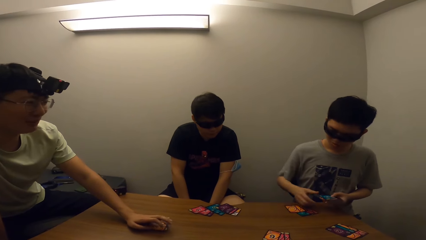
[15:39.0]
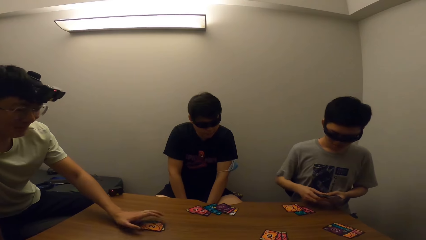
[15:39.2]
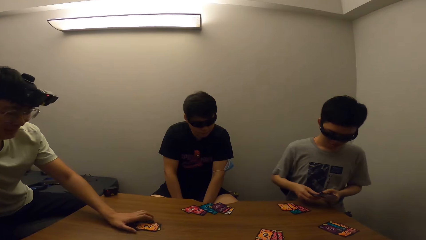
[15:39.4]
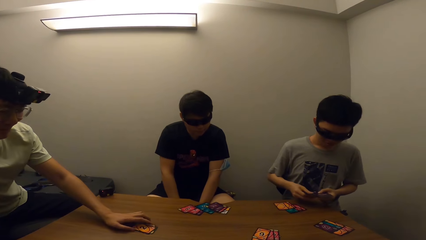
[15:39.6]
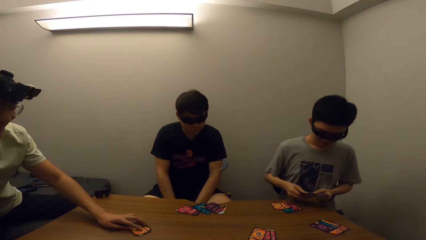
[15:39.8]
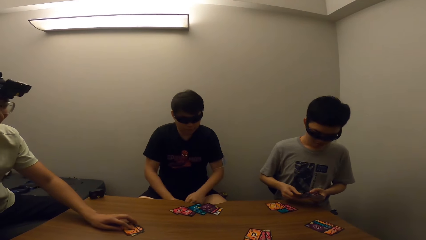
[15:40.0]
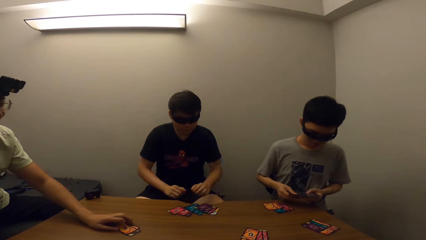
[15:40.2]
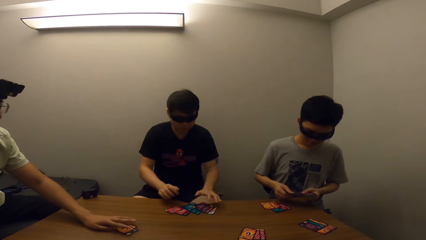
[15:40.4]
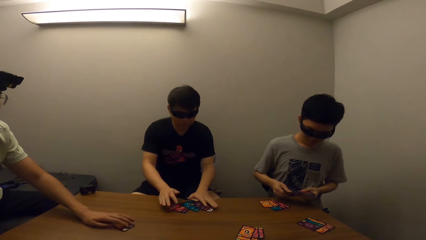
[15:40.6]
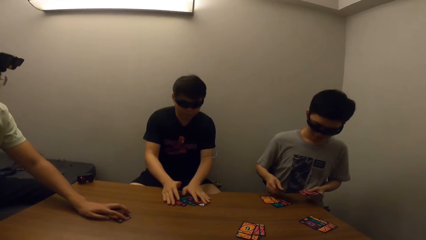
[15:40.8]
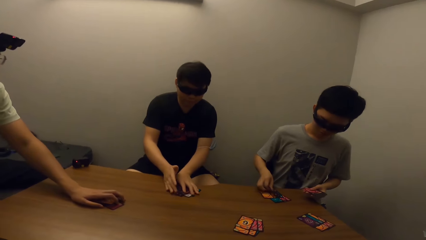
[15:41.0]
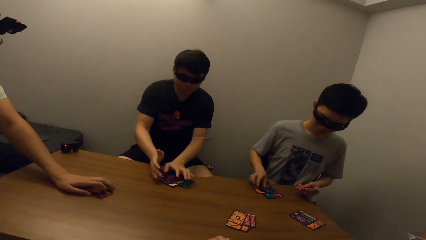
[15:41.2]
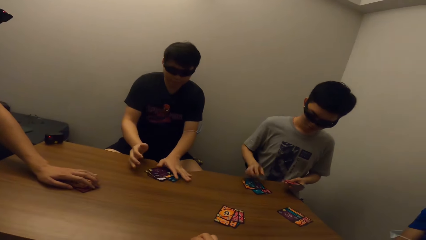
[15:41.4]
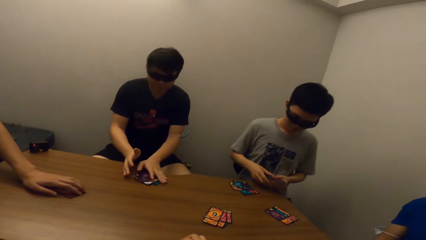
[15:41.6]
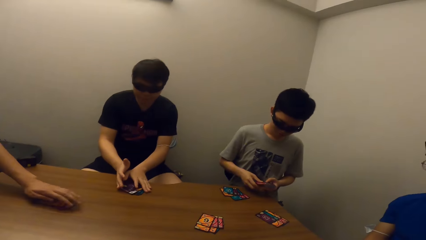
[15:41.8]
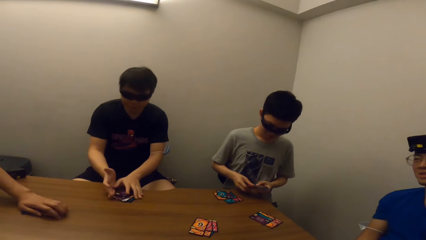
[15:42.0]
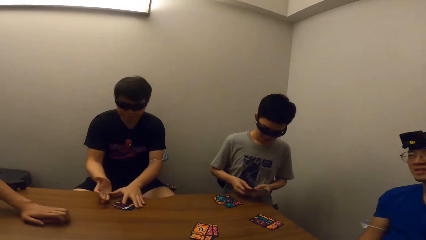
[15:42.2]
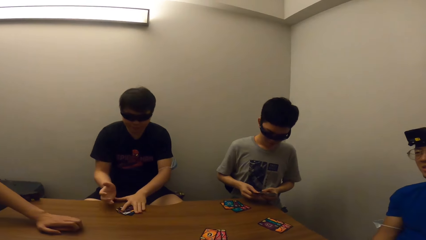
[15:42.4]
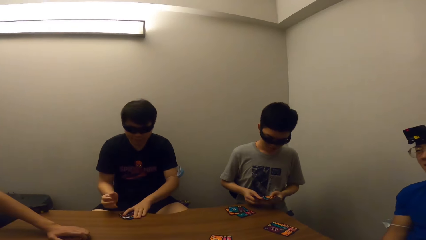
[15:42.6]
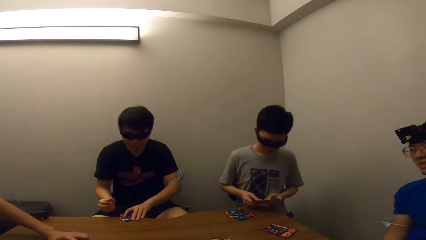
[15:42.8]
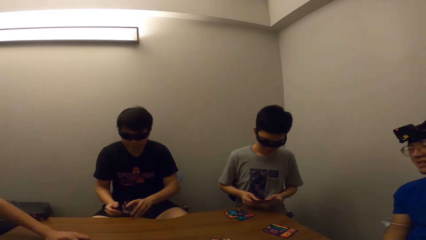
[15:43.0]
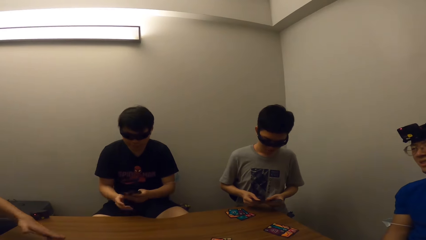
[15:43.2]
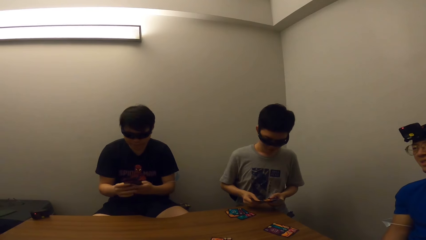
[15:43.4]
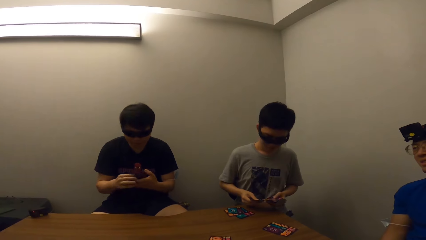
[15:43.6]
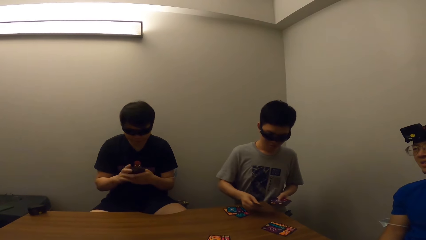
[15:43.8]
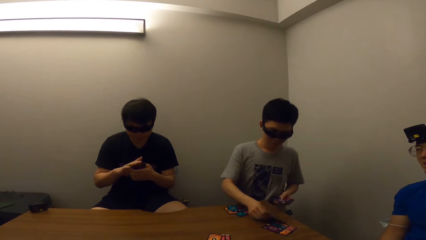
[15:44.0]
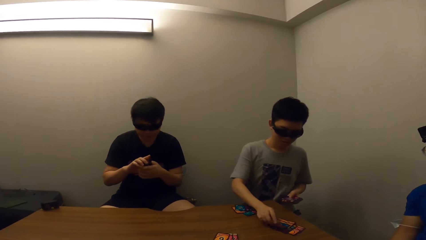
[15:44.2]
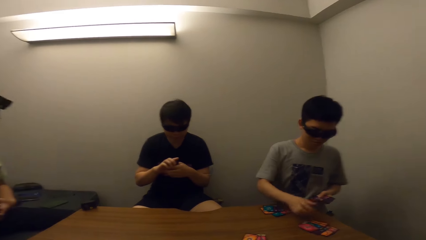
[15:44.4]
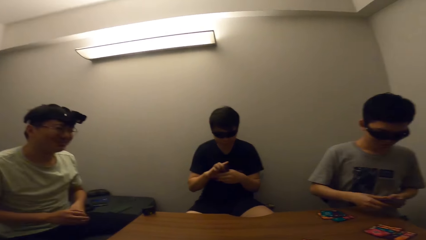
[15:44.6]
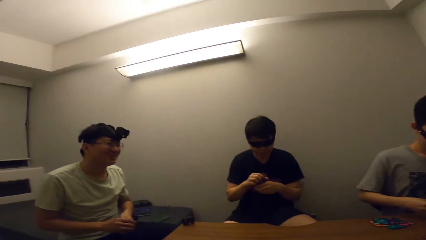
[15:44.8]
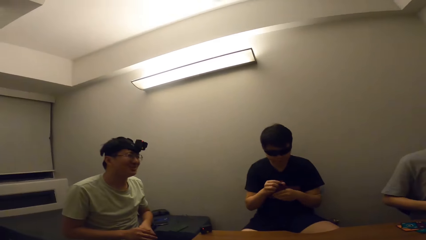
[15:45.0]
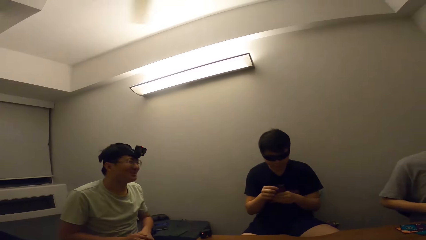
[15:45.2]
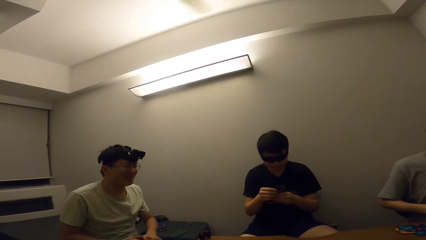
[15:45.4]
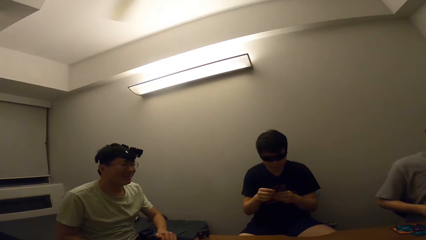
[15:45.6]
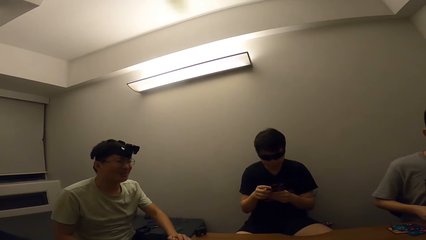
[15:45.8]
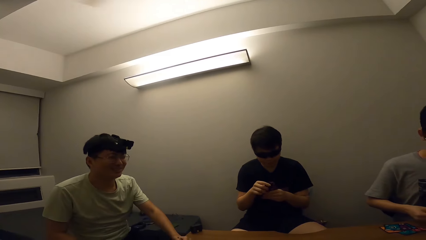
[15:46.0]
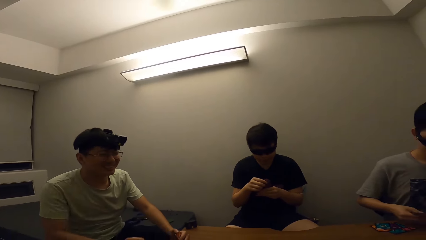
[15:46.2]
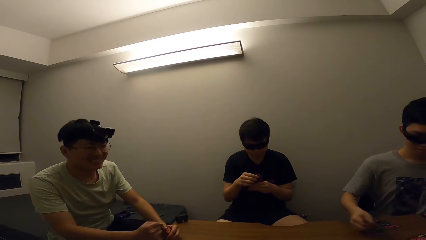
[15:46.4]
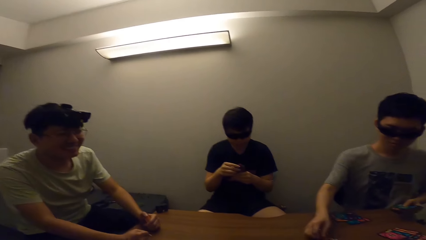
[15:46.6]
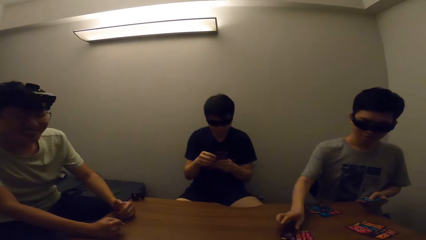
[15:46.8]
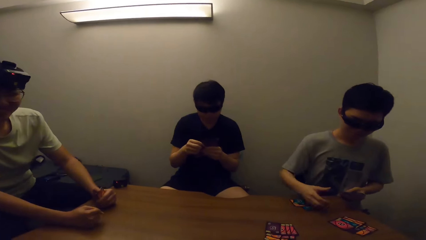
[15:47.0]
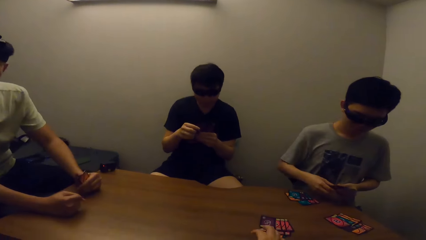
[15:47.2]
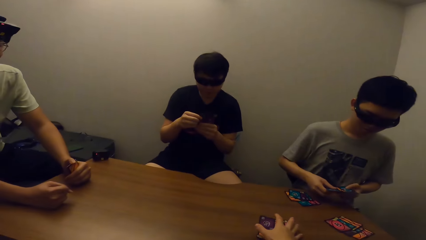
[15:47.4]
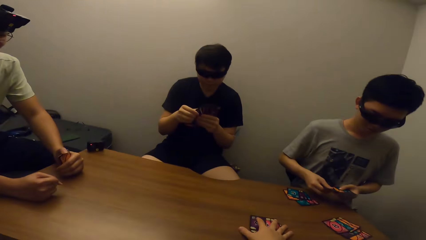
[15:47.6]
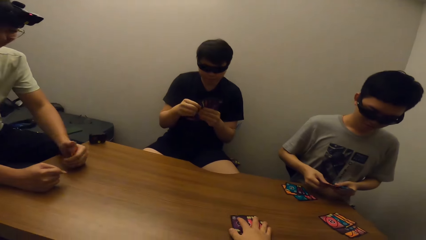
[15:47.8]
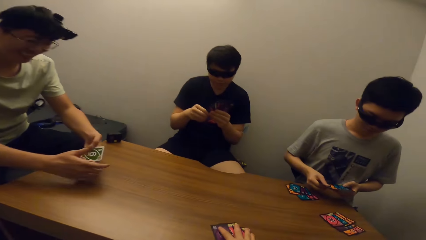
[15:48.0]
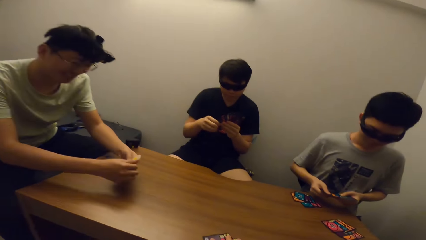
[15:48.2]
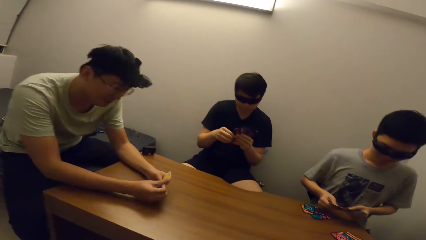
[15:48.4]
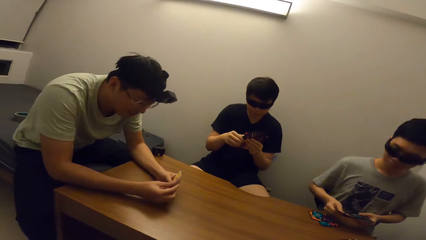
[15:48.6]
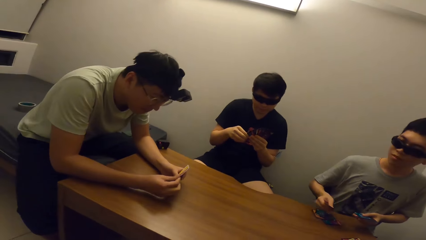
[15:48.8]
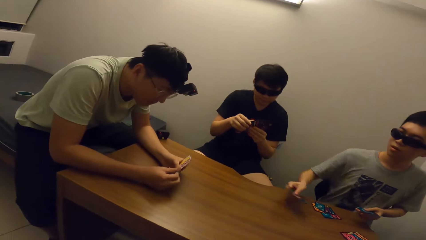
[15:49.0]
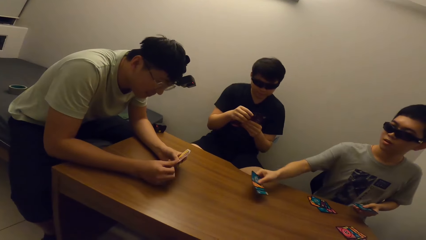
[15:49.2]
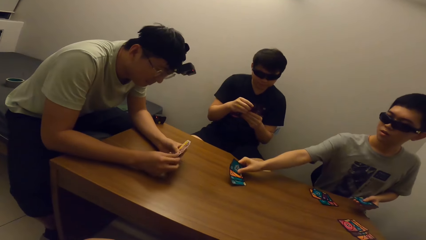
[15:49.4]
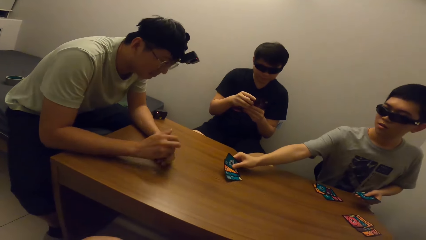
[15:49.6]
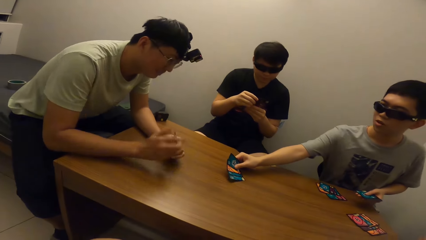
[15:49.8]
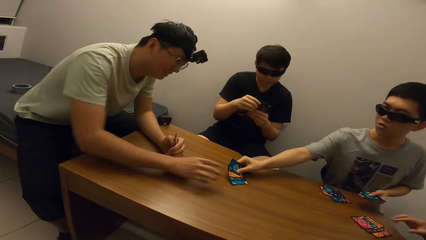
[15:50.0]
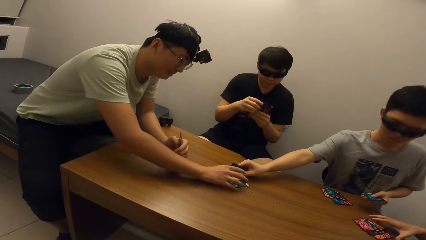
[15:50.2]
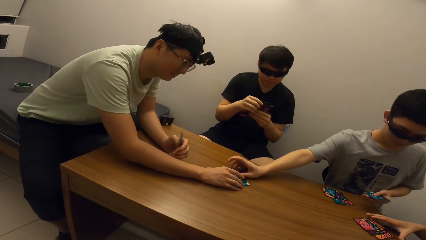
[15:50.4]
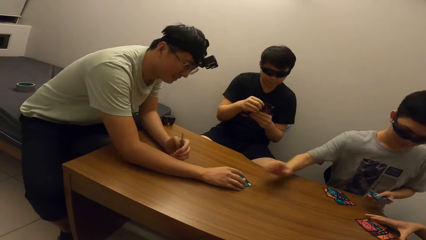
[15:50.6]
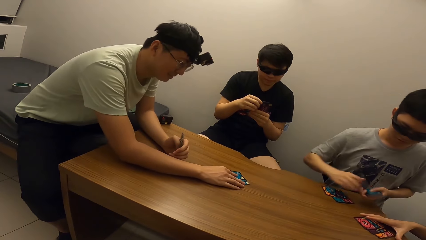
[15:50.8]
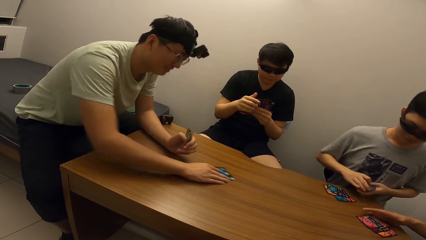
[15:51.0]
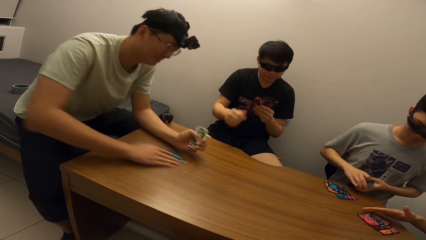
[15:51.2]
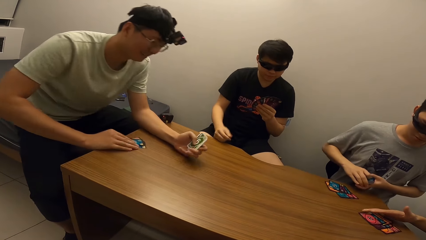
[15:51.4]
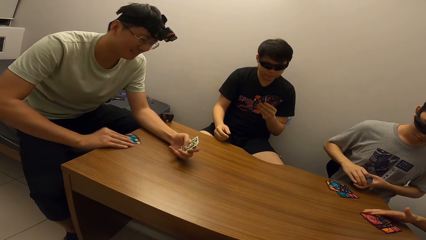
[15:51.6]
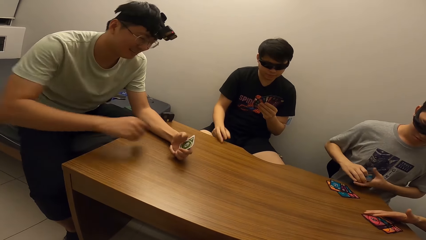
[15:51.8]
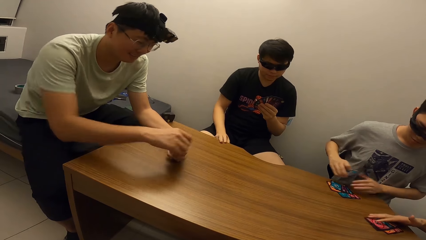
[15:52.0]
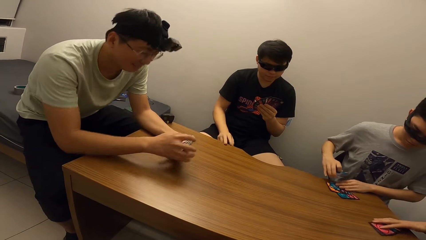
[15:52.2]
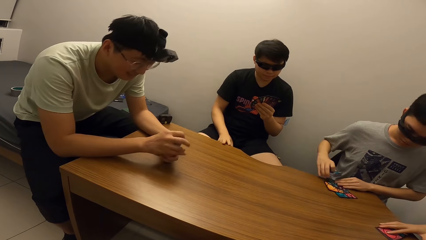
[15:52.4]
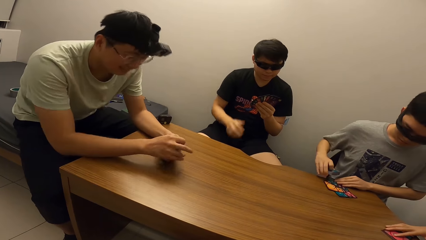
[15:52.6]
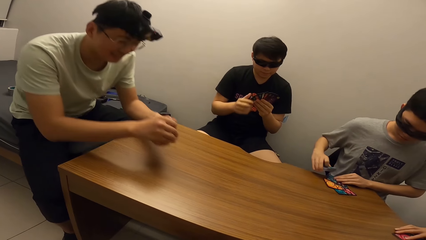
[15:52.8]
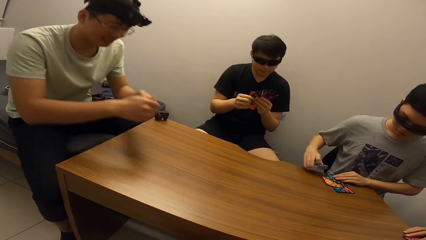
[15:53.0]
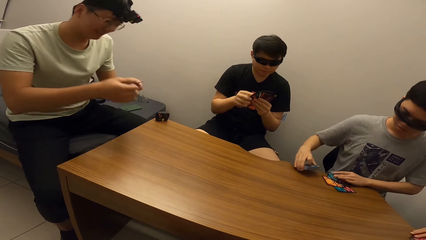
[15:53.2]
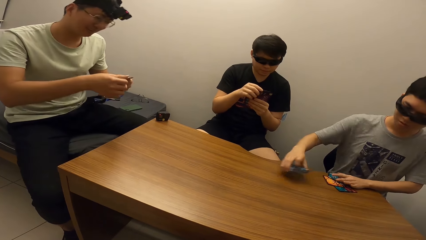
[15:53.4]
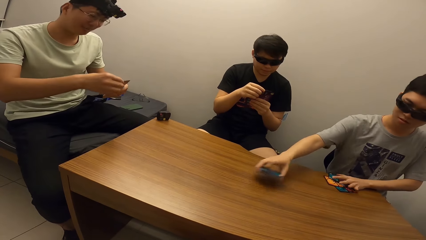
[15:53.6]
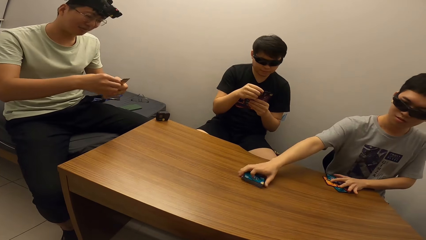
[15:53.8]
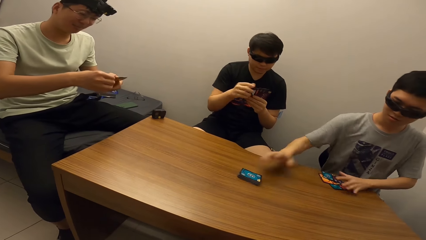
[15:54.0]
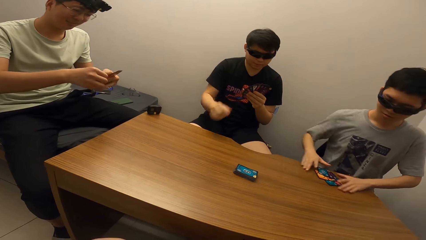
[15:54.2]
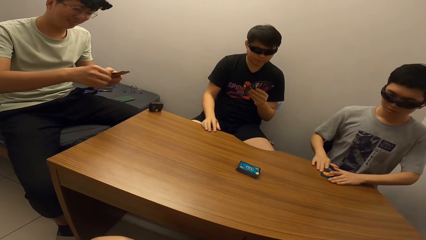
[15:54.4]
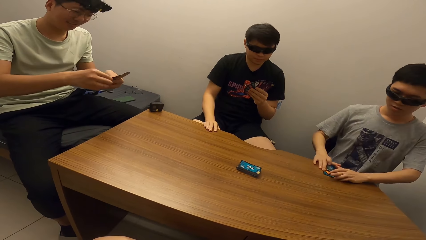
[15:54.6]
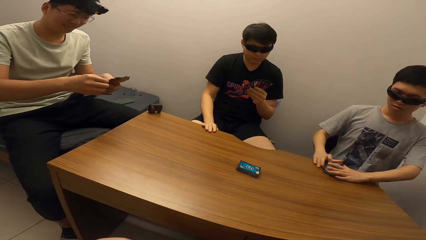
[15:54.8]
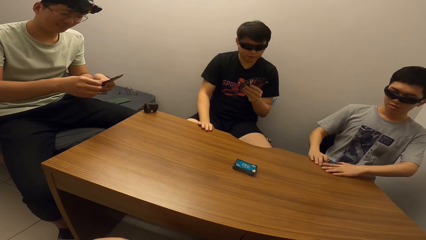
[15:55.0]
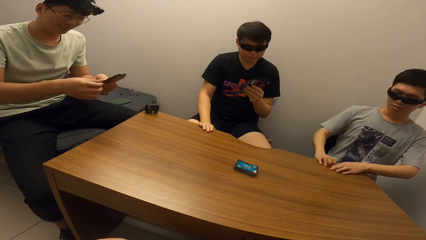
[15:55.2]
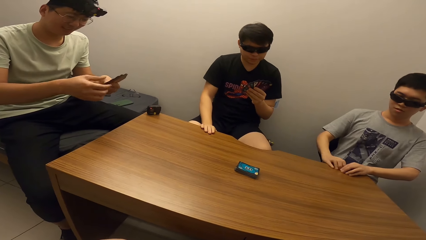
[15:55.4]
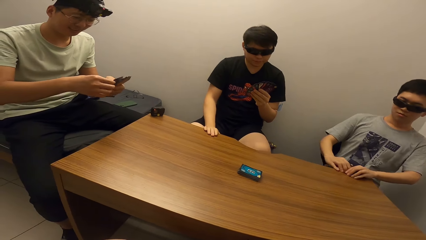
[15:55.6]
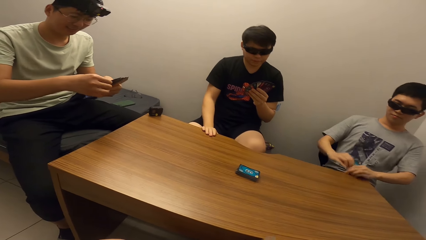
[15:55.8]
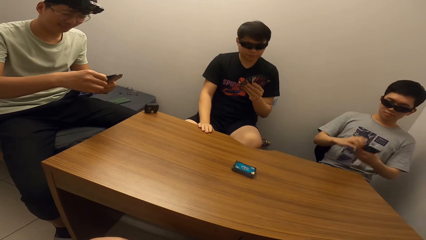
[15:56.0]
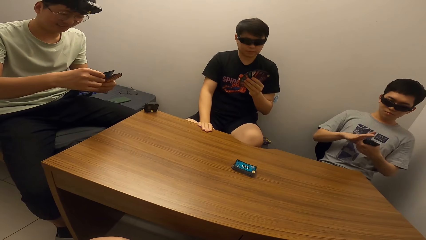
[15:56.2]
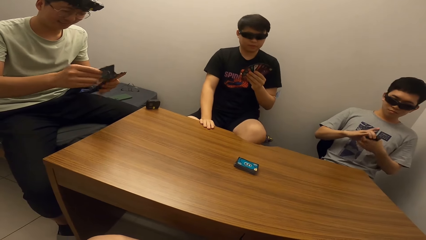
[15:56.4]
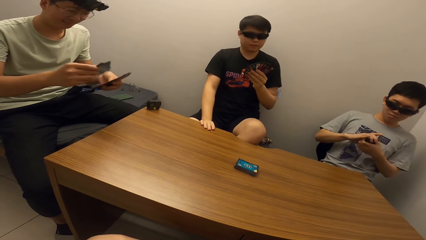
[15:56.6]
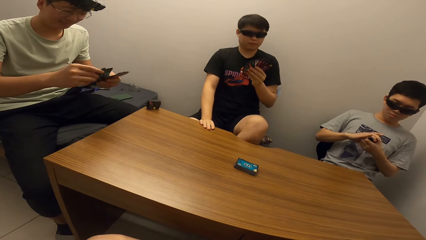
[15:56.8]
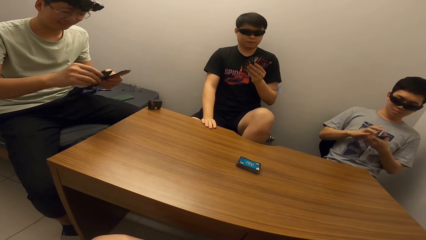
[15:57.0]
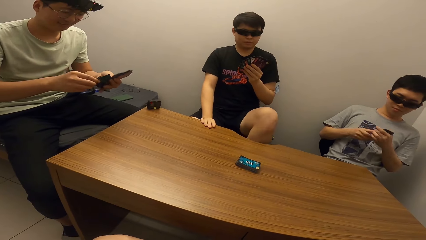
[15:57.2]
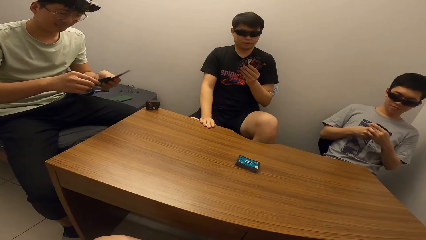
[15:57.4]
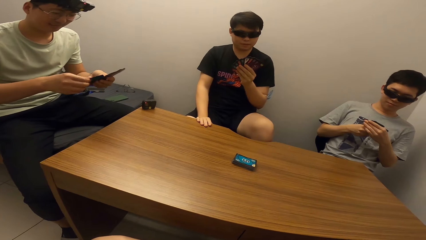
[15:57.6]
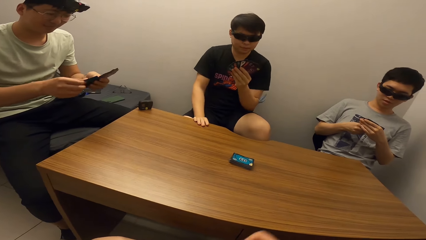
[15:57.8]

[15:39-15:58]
A man picks cards from the table. Another man shares the card repeatedly. The camera wearer stares at the first man. They stare at a third man, pick cards from the table and stare at the third man. A fourth man hands the third man cards. The third man picks cards from the table. The camera wearer stares at the third man. The fourth man picks cards from the table. The second man keeps the rest of the deck on the table. The camera wearer stares at the first man.
